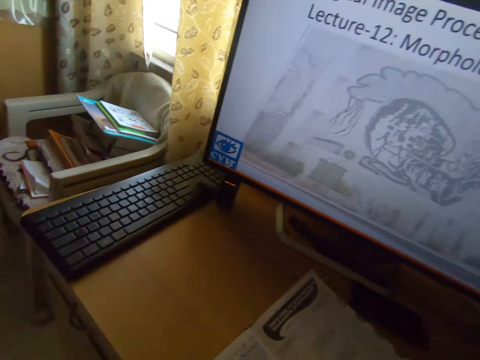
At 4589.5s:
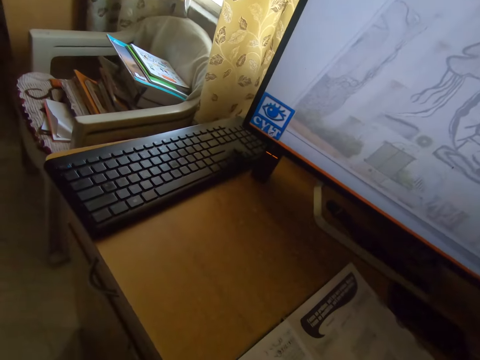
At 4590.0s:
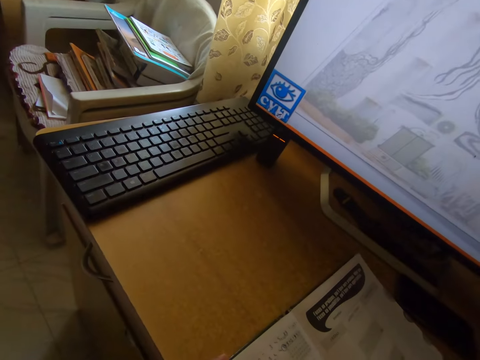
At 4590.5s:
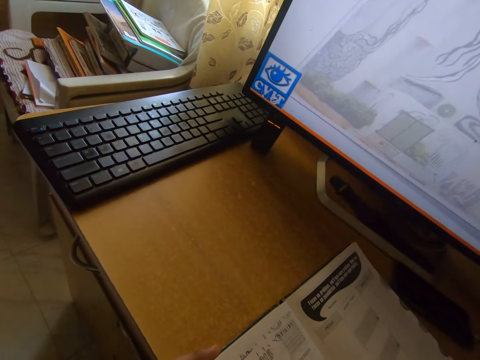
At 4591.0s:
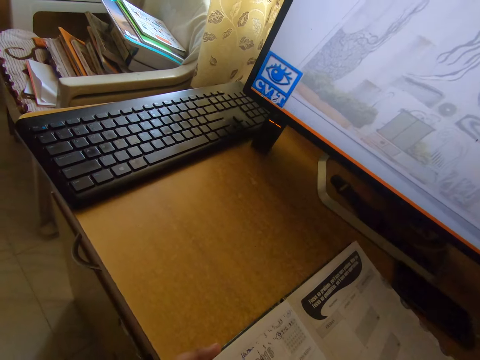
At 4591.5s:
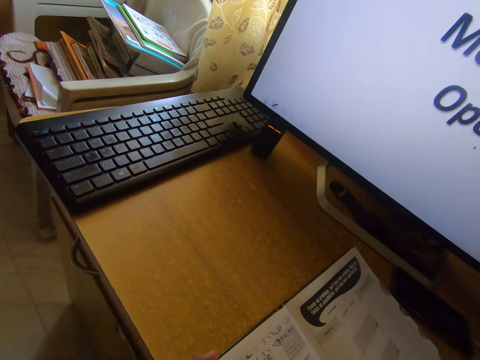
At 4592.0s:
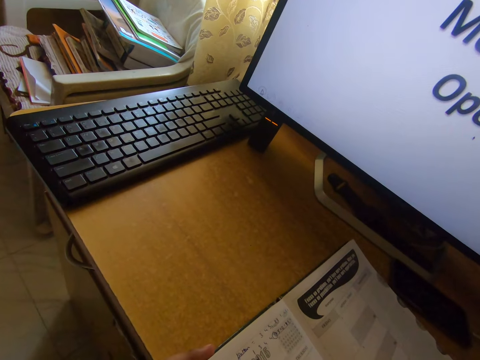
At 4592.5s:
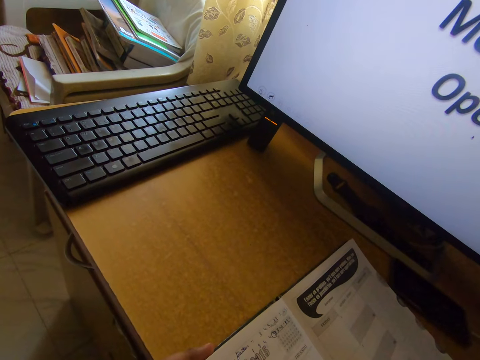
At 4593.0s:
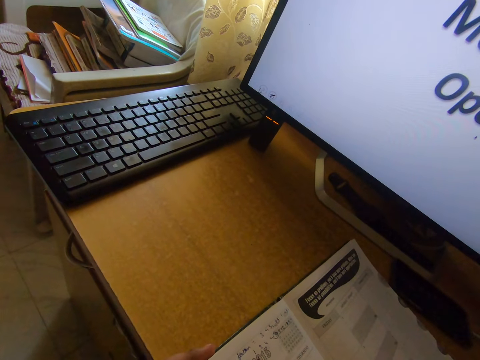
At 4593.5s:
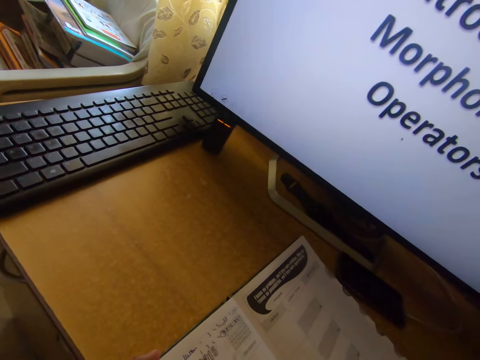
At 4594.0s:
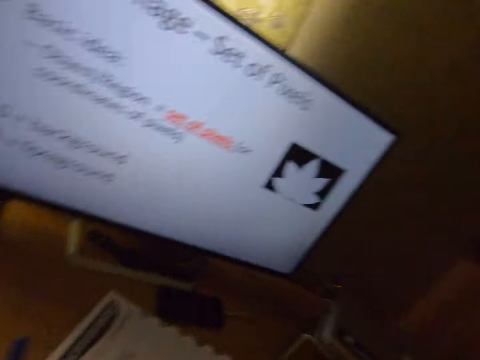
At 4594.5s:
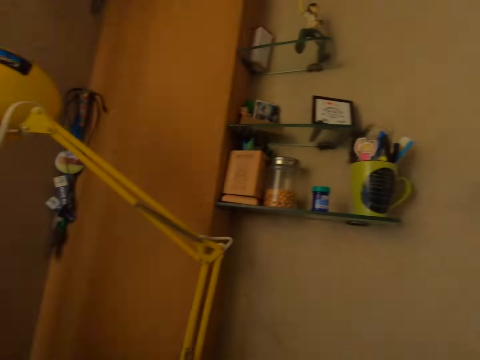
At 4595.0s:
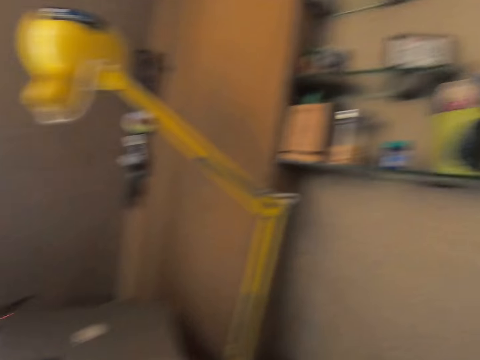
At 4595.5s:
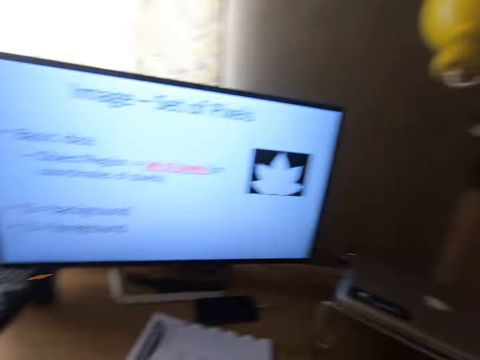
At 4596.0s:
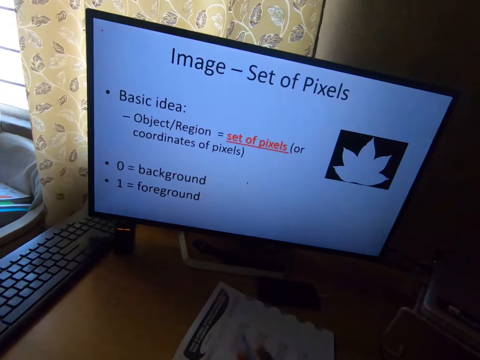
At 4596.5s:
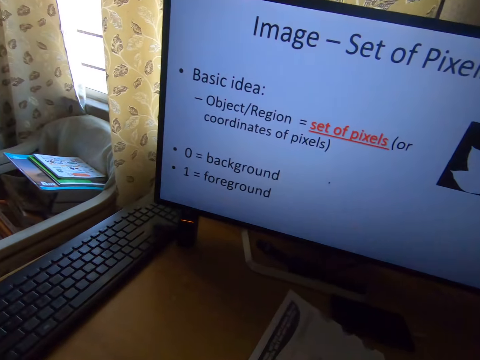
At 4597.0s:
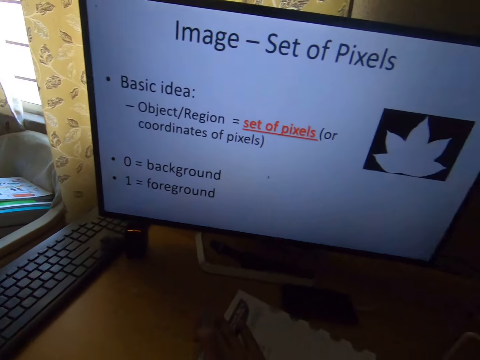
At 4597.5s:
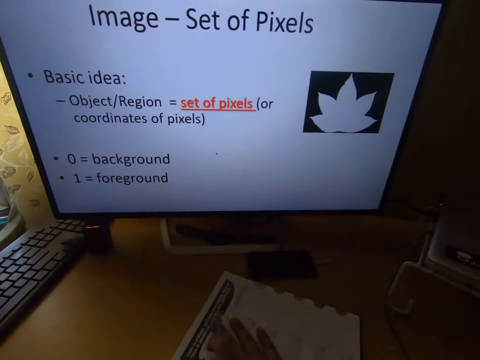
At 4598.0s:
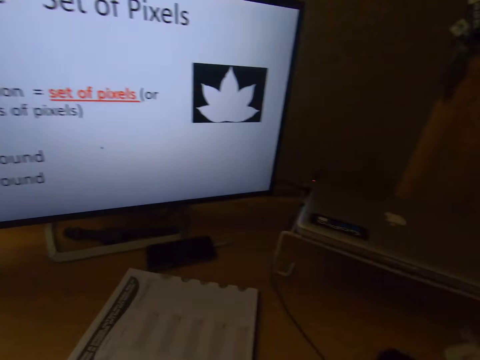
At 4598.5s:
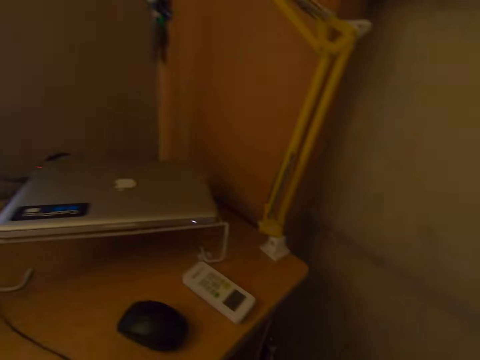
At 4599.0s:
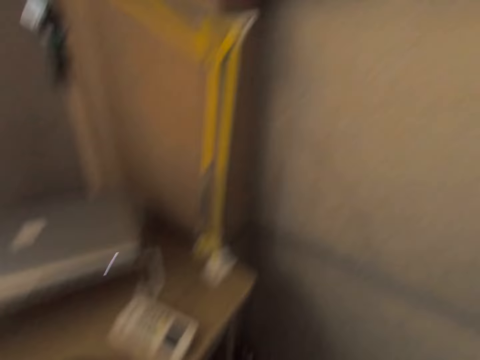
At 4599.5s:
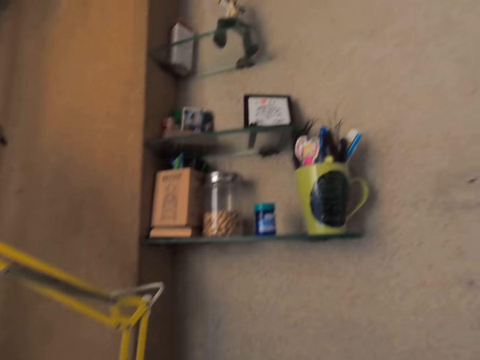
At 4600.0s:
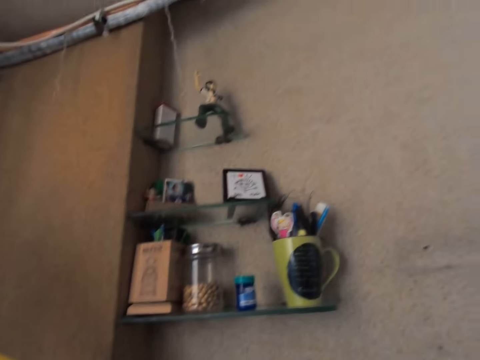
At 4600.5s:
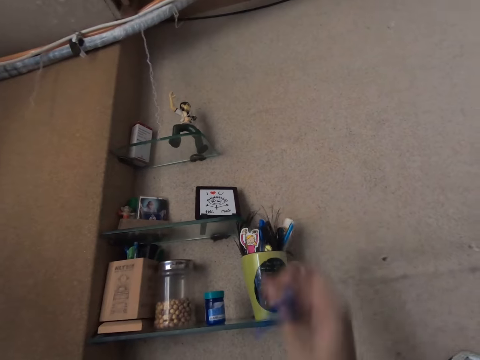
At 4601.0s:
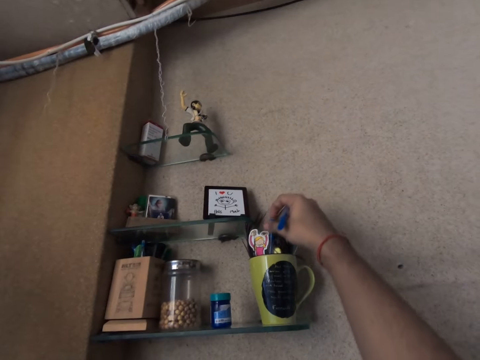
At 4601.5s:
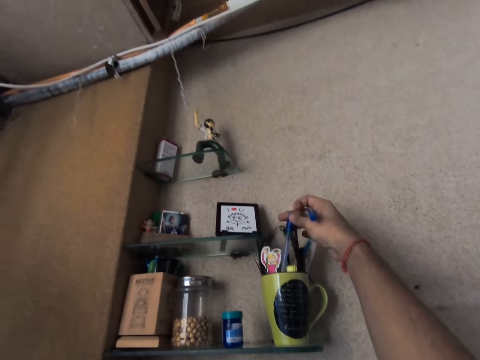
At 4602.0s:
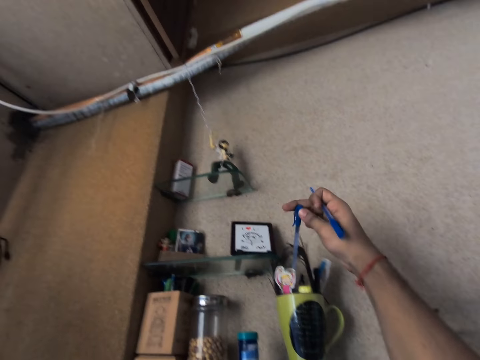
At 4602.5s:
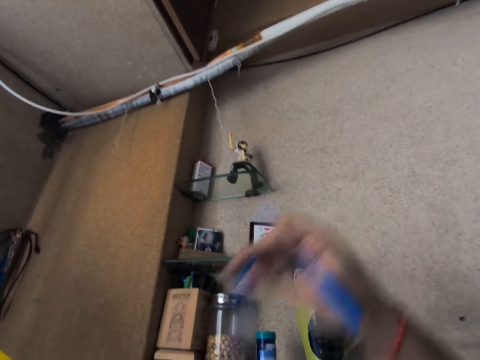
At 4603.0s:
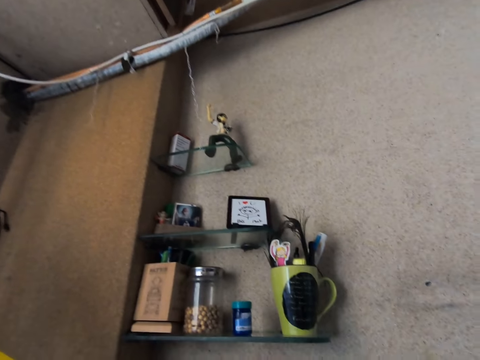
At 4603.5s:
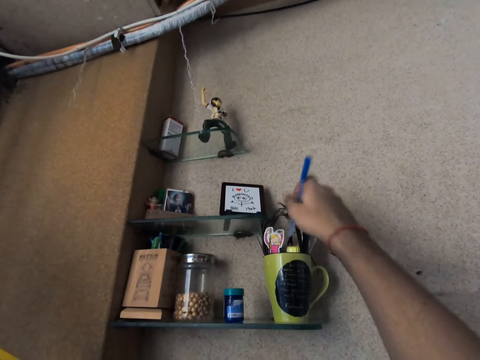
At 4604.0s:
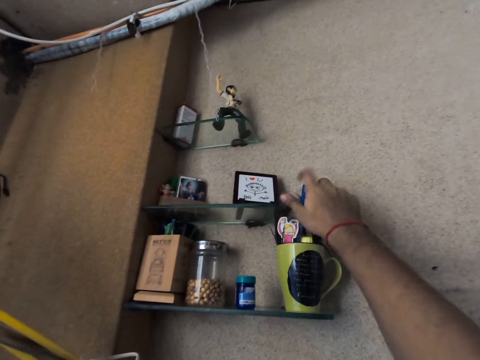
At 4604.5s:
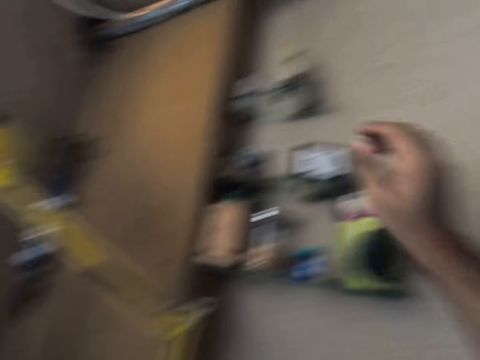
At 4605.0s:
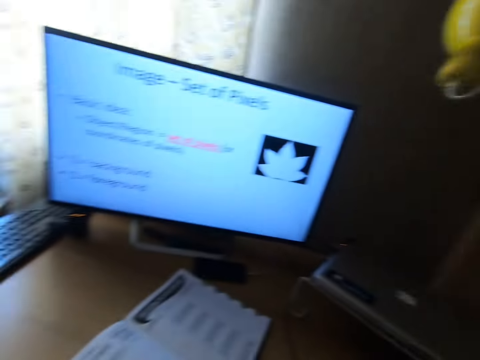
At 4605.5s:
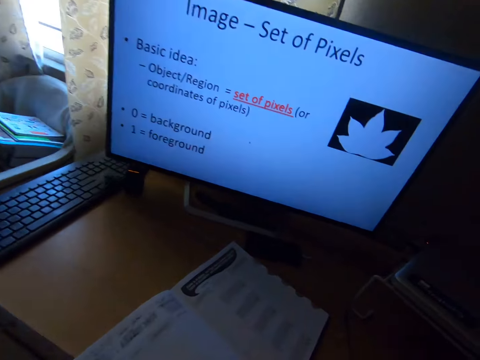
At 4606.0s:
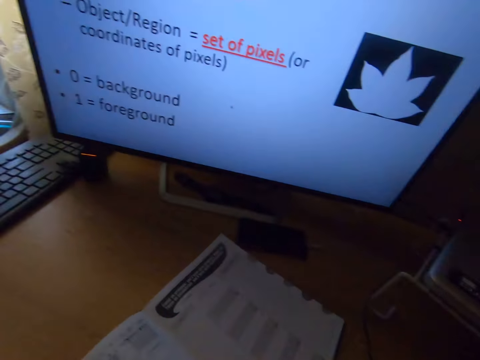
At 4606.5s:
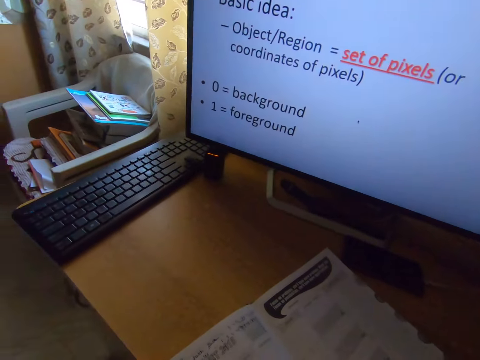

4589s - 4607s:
The camera wearer operates a computer. He holds a pen with his right hand, places his right hand on the book and moves the book with his right hand. He picks the pen from inside a cup on a shelf with his right hand. He transfers the pen to his left hand. He drops the pen into the cup.

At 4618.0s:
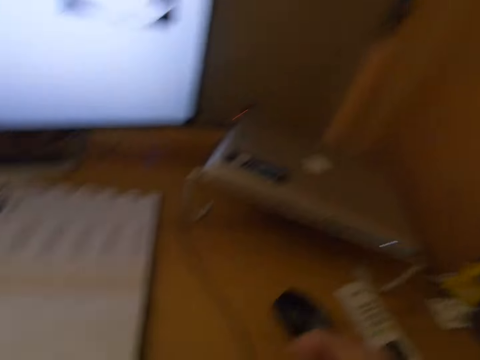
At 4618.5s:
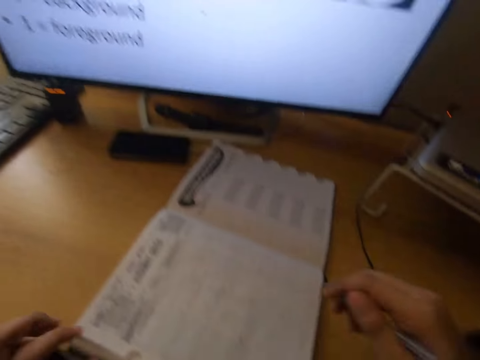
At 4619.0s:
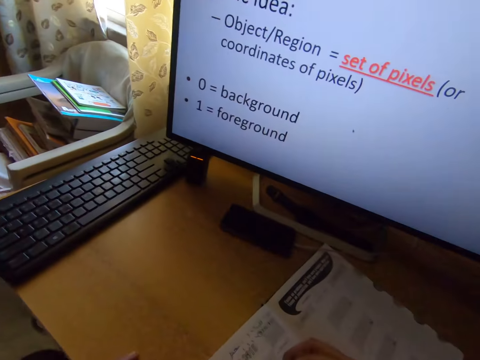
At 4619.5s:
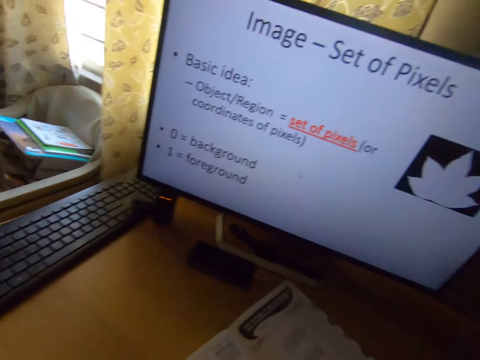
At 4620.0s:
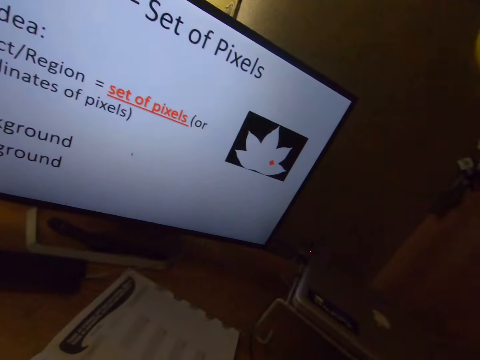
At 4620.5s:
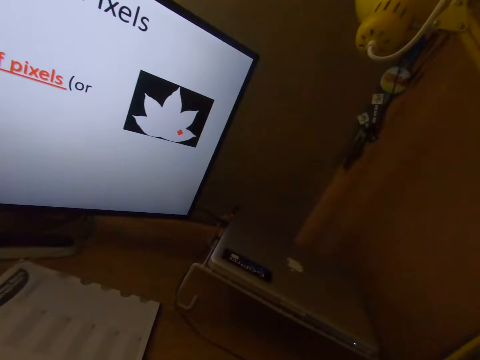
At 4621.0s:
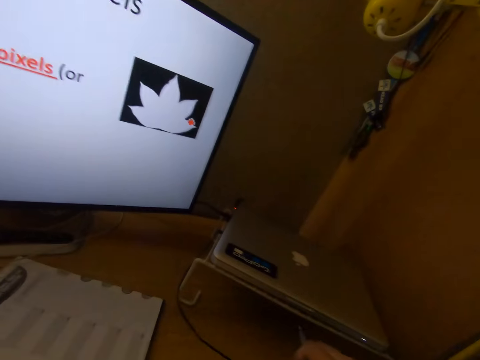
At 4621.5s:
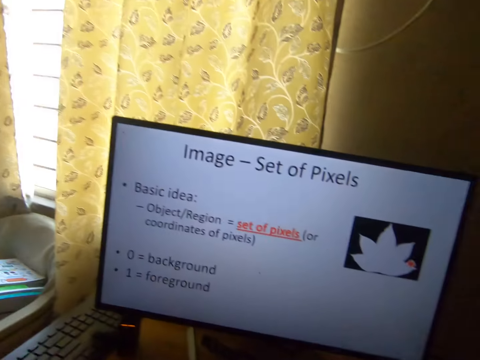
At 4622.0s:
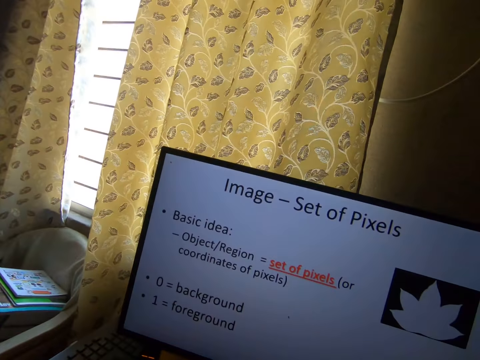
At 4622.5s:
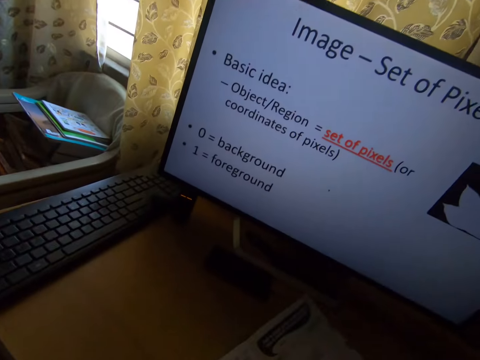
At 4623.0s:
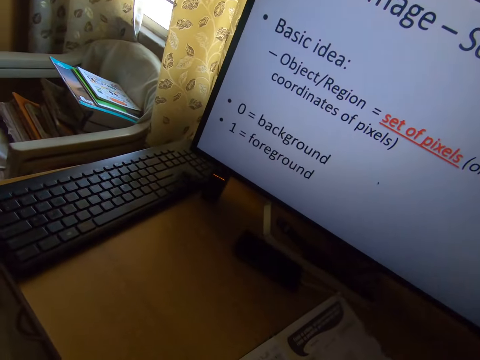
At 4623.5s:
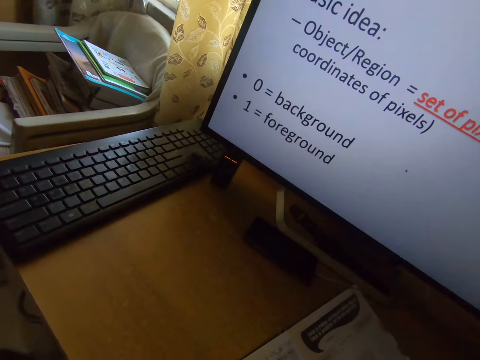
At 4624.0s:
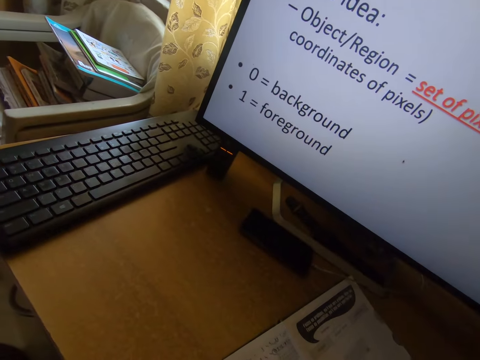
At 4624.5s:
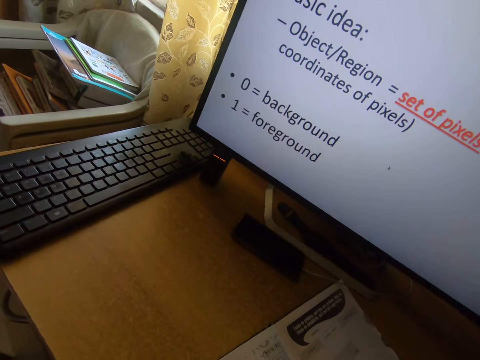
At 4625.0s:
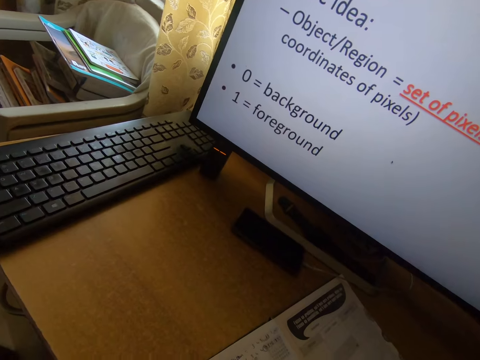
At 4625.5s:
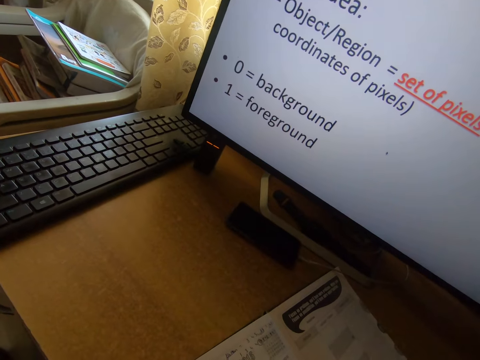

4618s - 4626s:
The camera wearer holds a pen with his right hand. He writes on the book on the table with the pen. He operates a computer. He adjusts the cord of a printer with his right hand.
